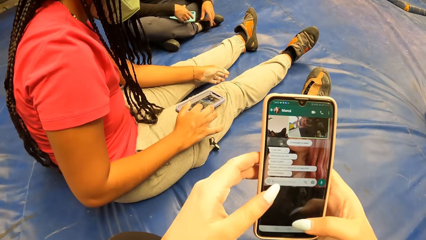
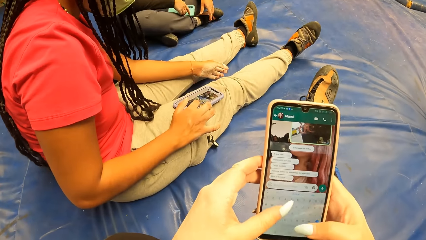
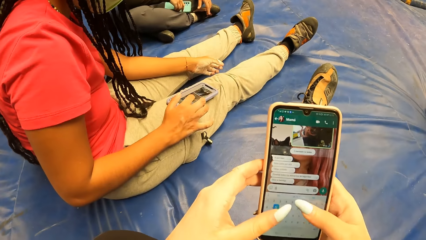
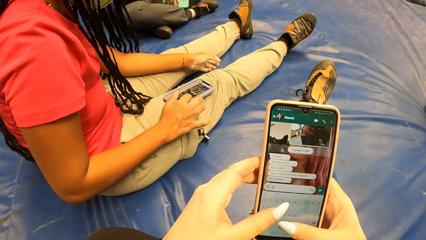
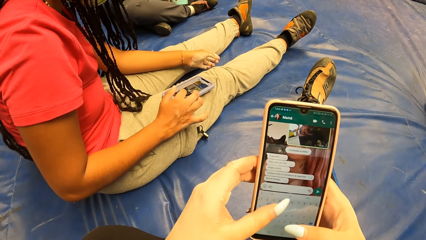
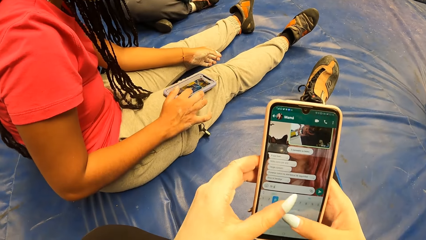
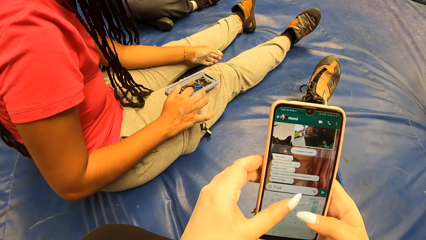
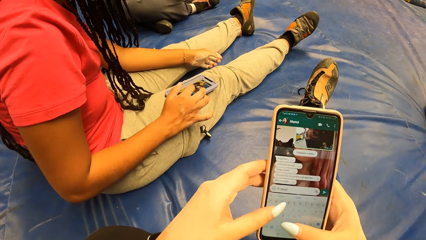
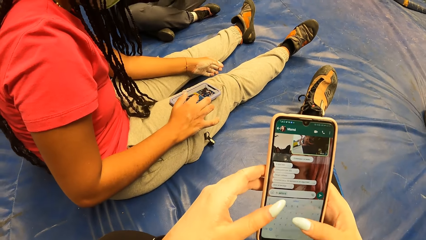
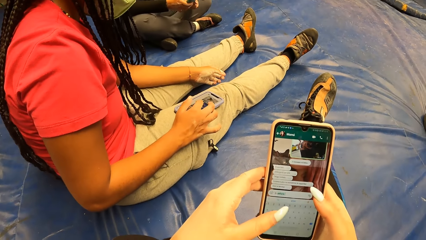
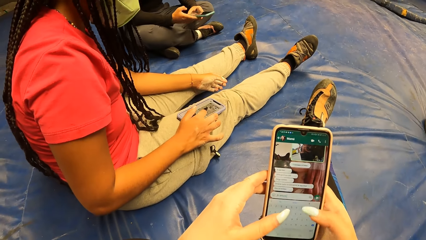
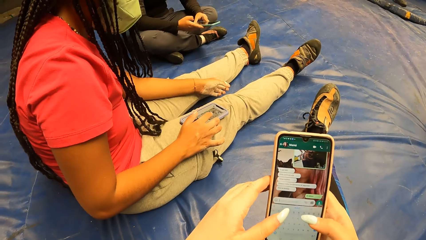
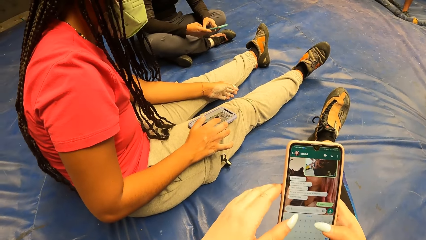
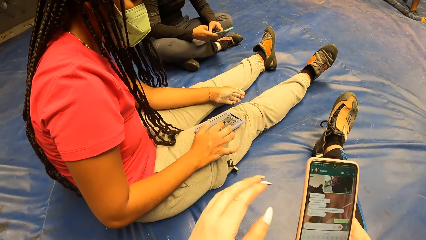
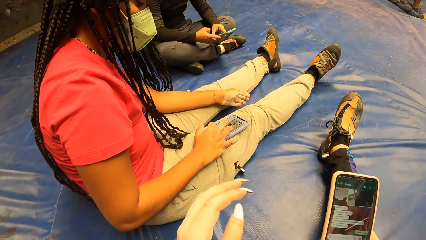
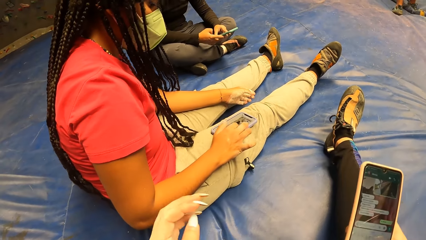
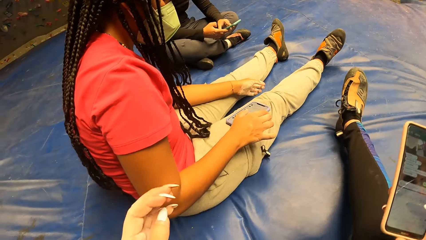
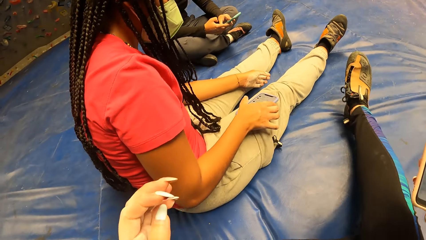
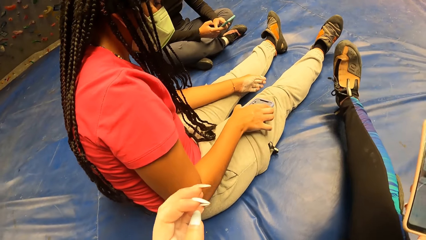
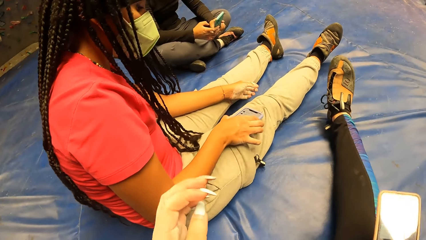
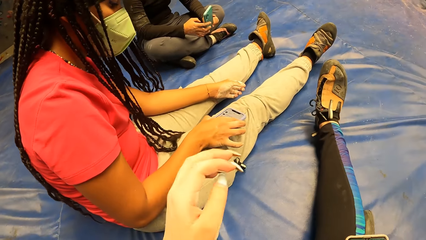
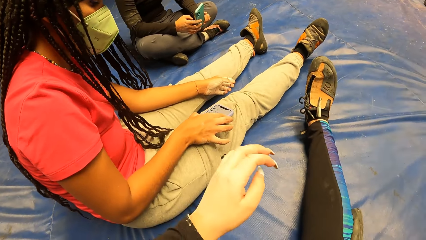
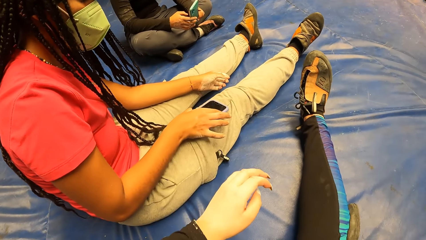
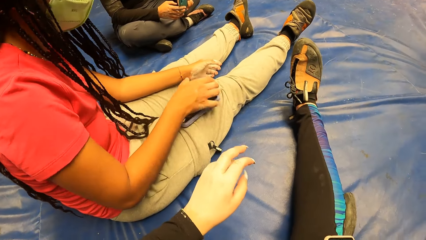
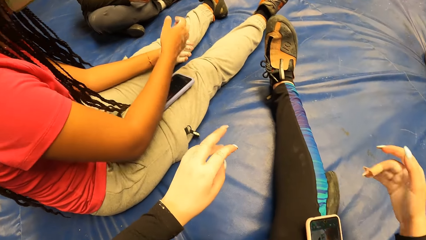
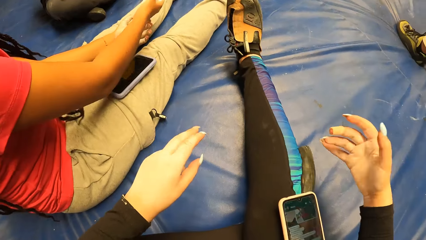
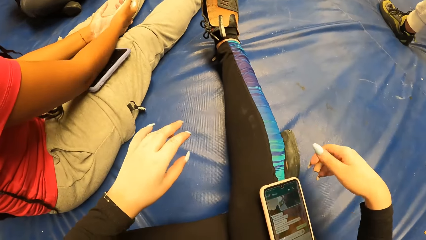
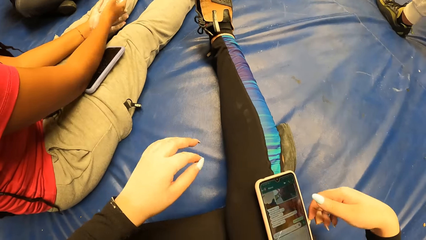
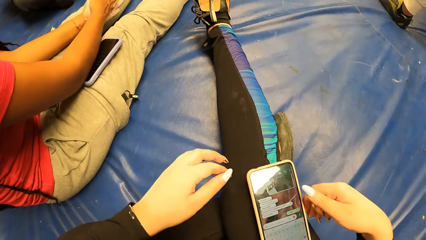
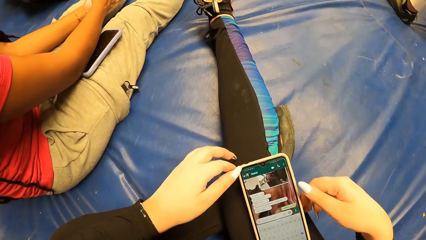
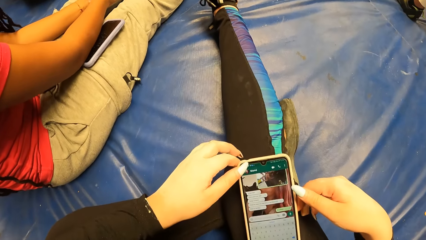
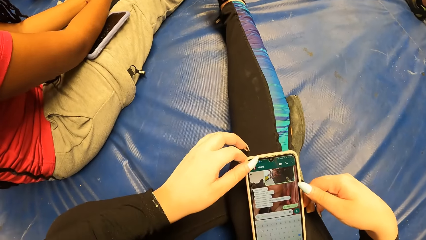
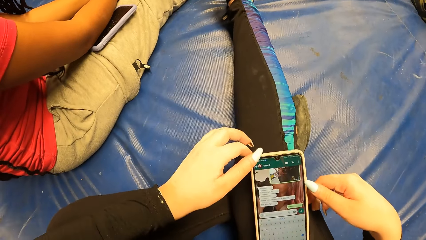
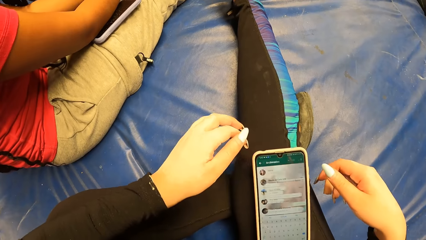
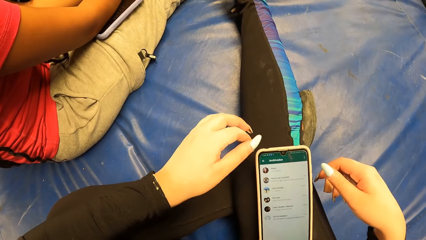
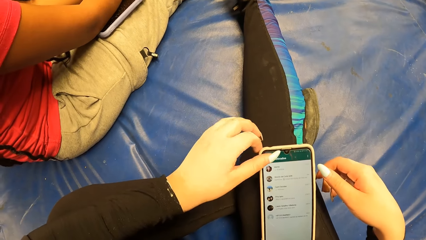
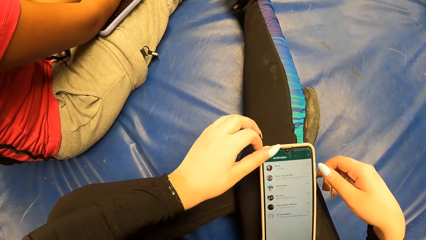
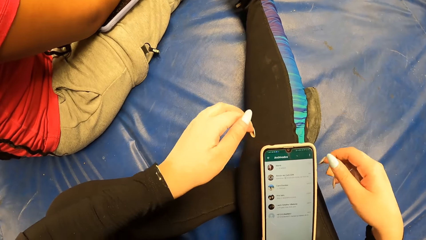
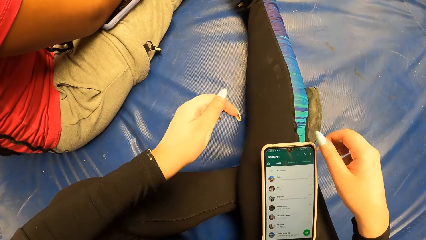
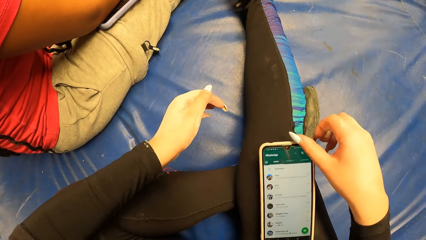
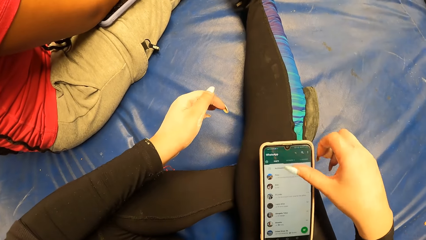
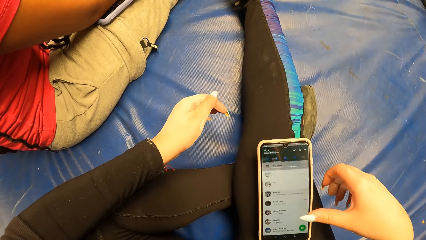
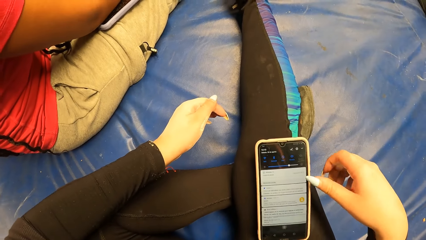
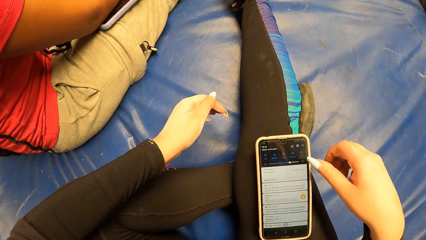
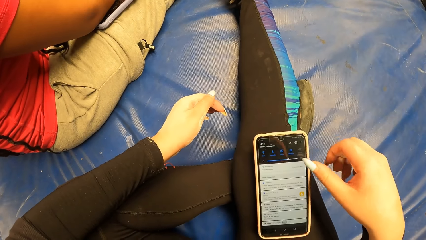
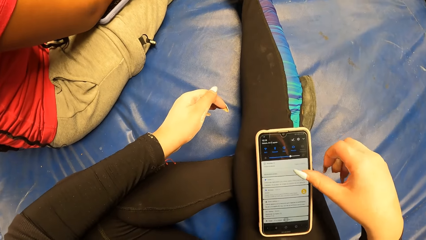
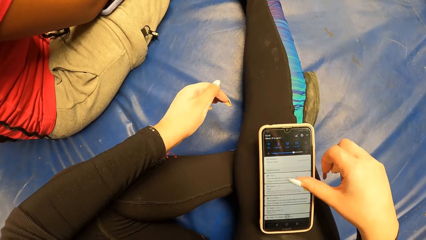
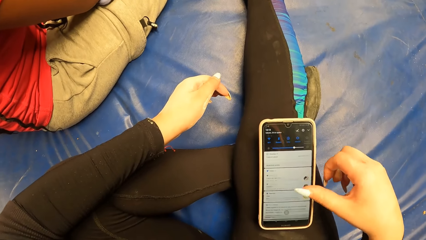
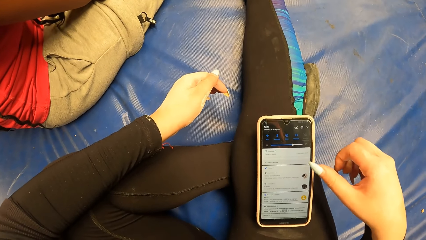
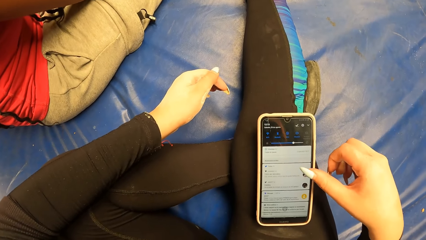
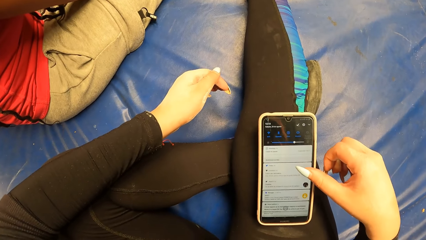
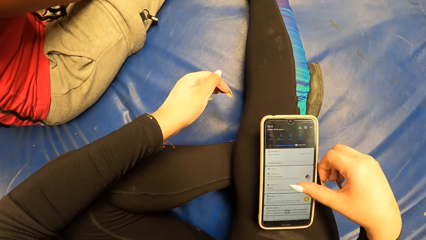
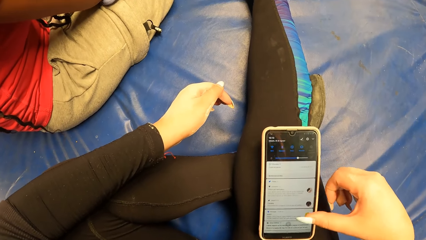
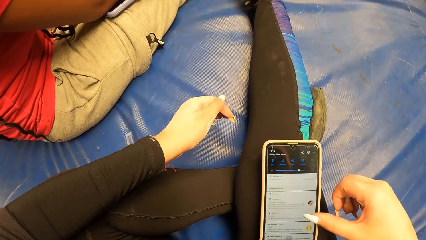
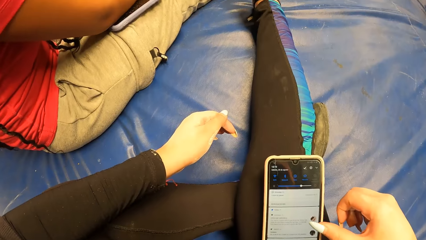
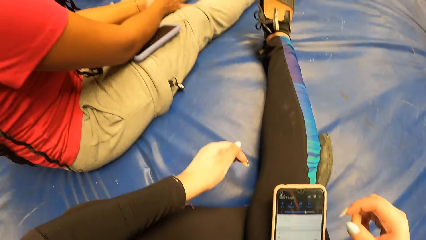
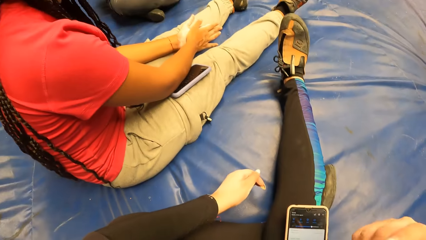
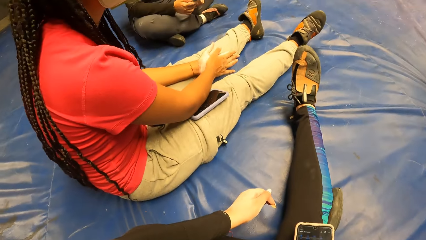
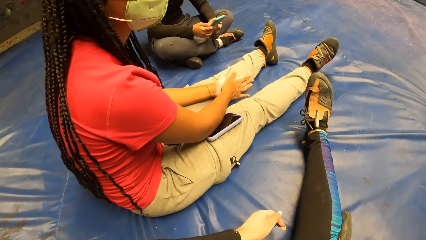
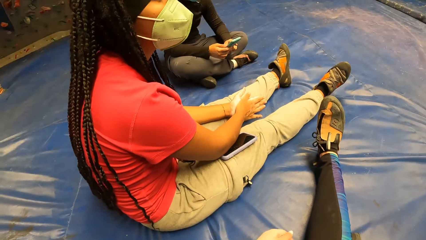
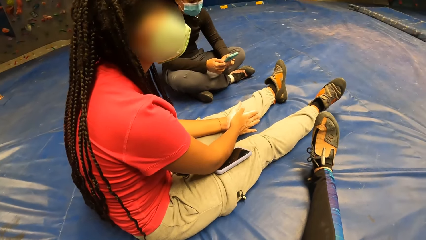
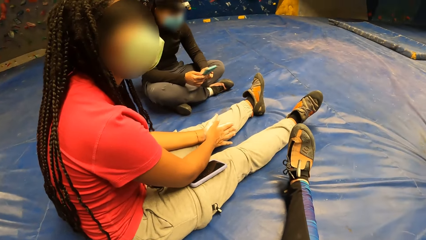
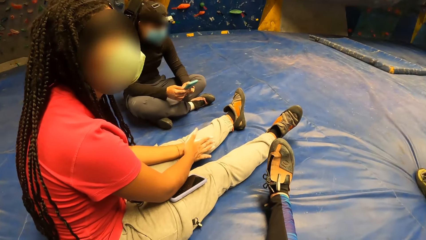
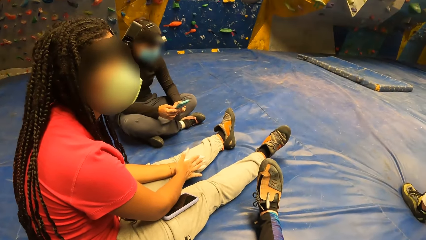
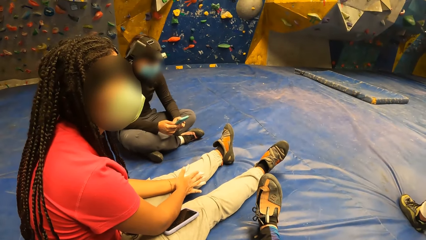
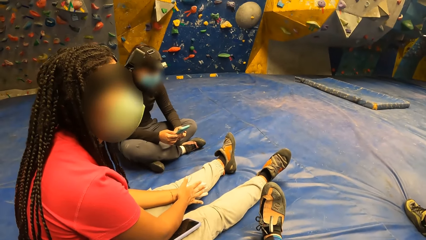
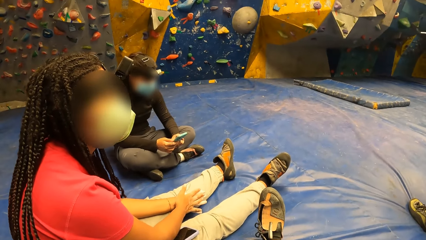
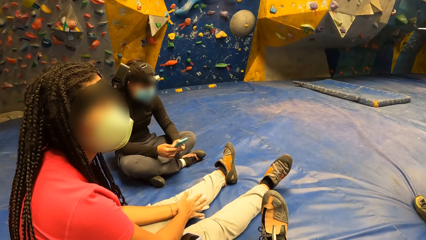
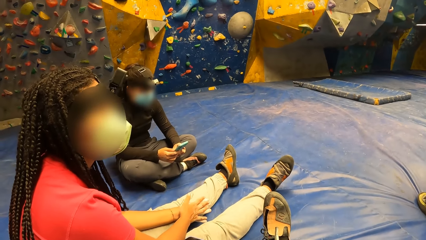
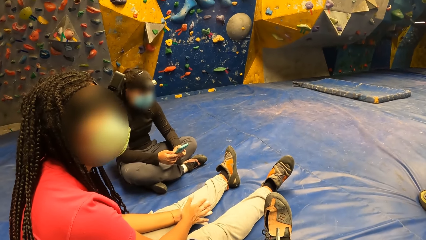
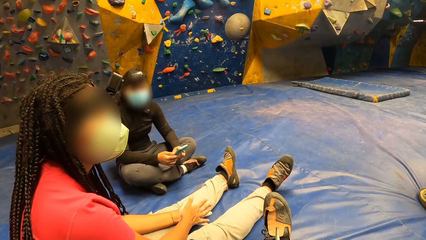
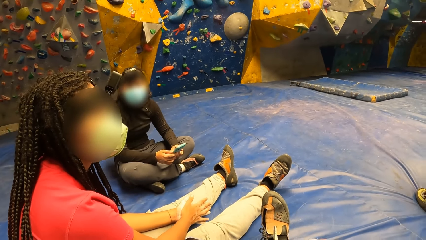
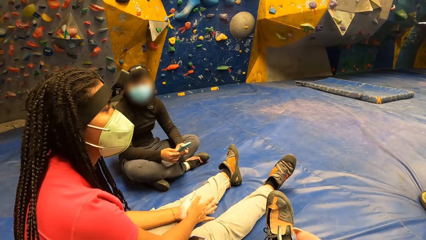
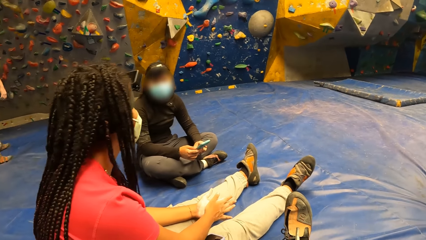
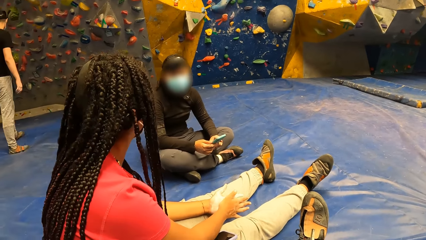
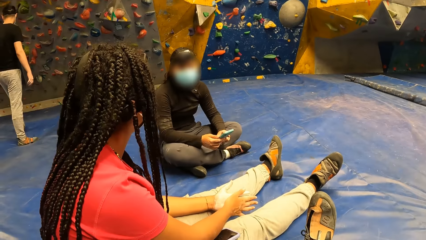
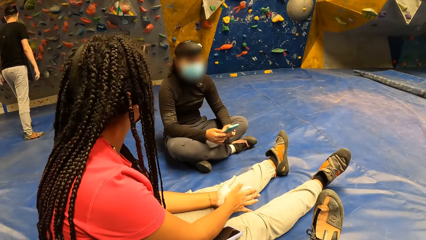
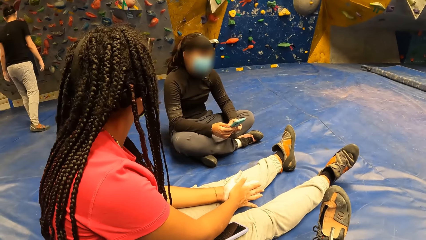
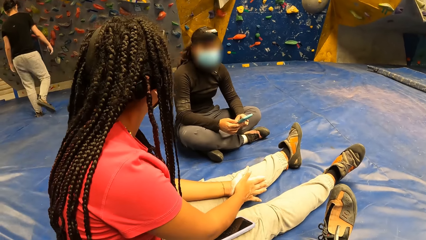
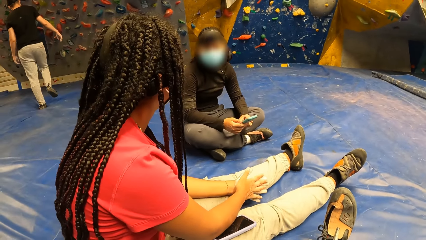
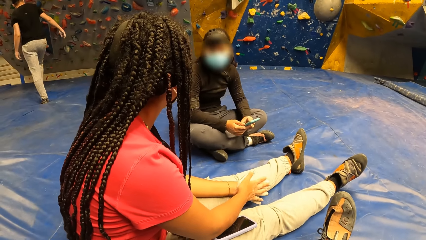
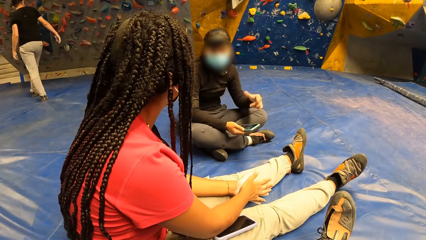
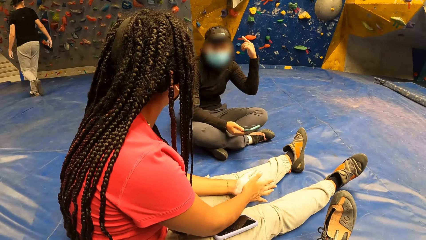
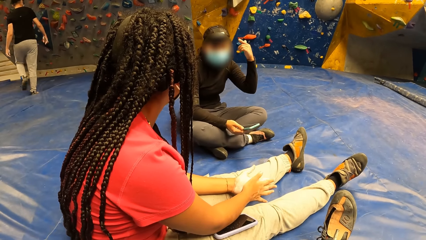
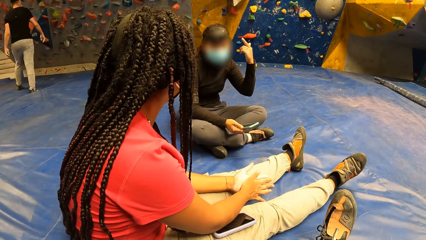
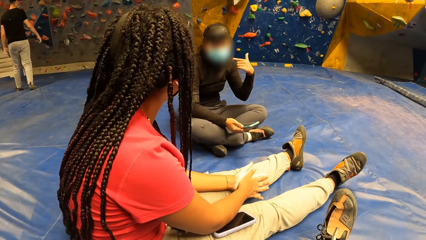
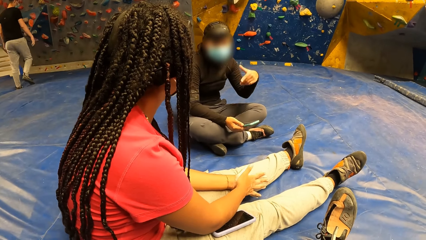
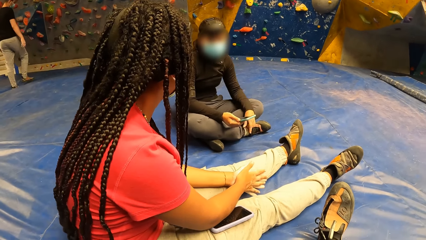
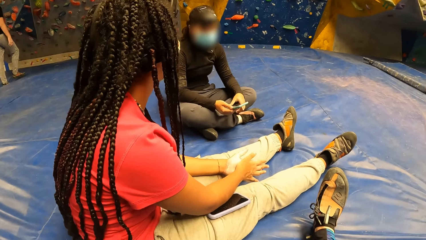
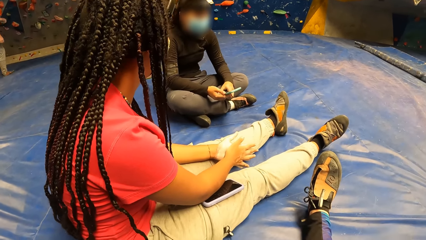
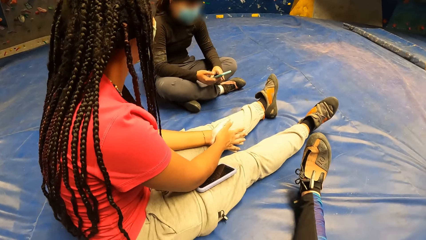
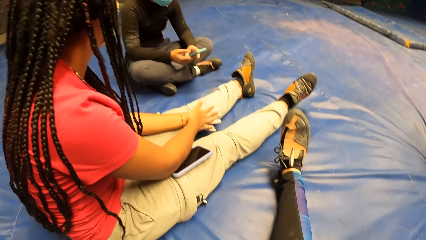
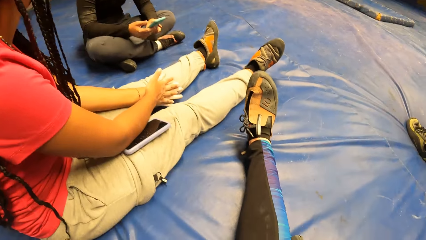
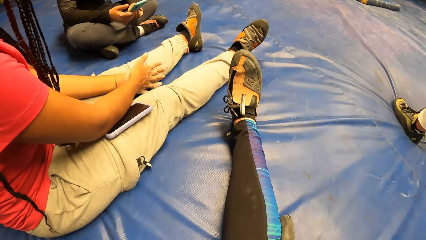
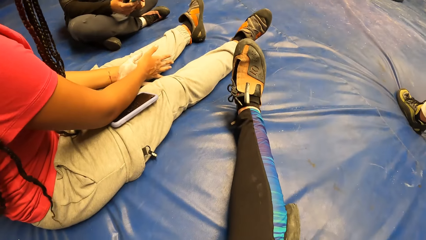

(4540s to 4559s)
The camera wearer uses the phone. They look around.
